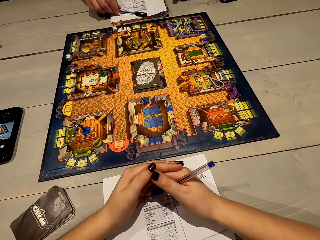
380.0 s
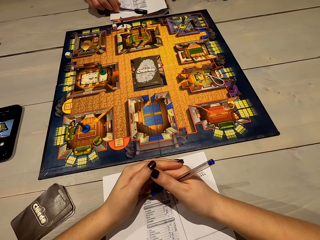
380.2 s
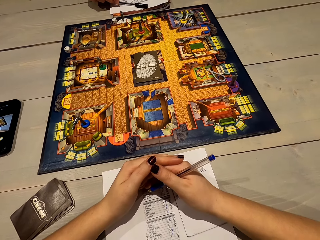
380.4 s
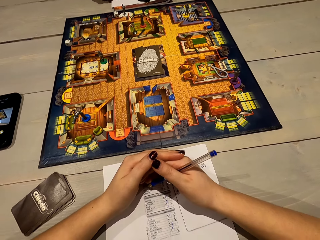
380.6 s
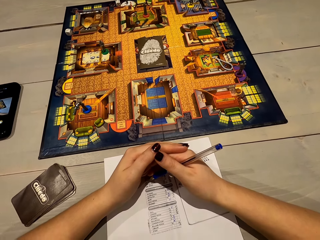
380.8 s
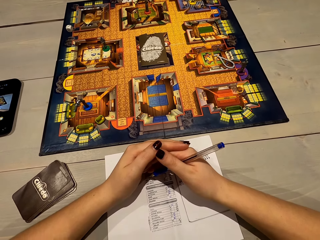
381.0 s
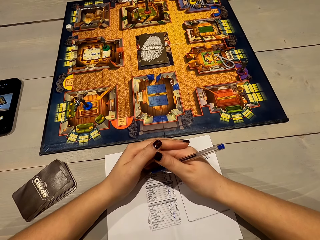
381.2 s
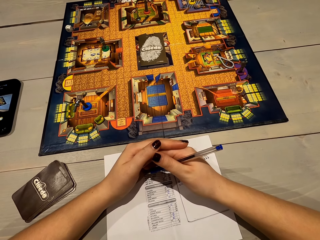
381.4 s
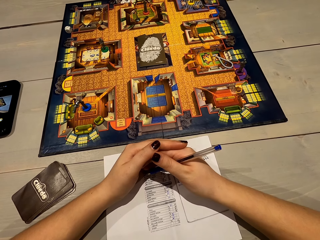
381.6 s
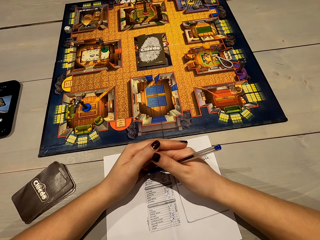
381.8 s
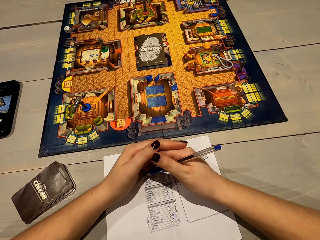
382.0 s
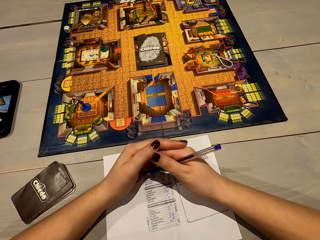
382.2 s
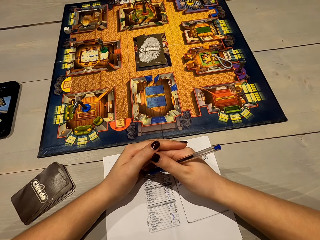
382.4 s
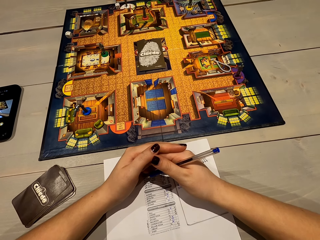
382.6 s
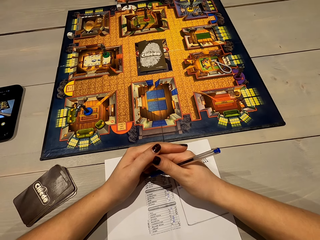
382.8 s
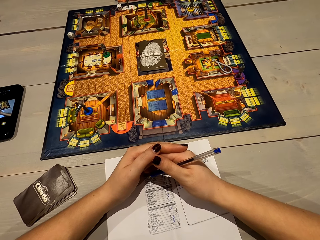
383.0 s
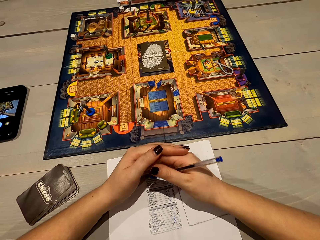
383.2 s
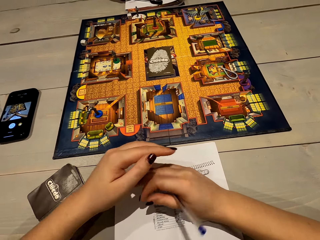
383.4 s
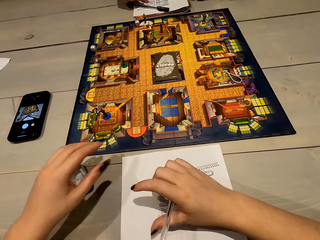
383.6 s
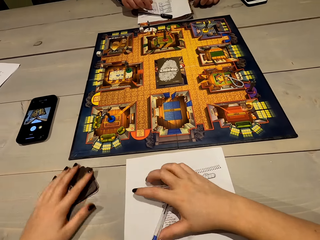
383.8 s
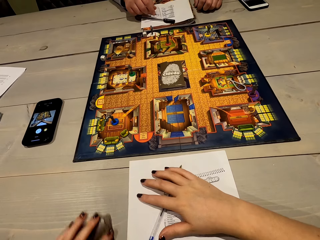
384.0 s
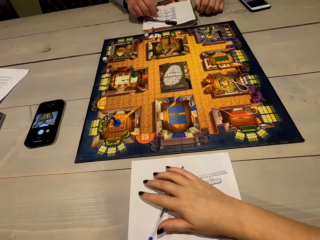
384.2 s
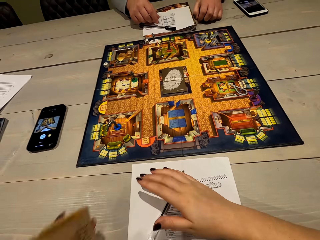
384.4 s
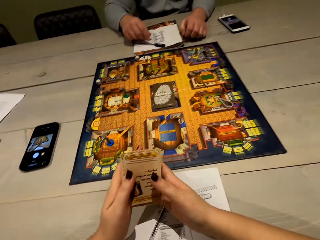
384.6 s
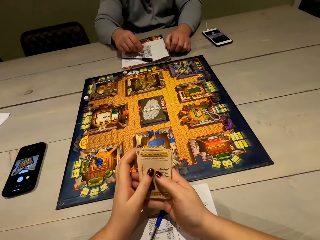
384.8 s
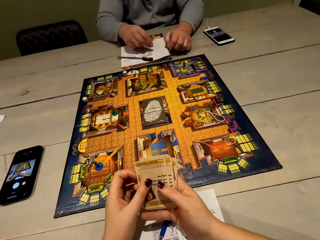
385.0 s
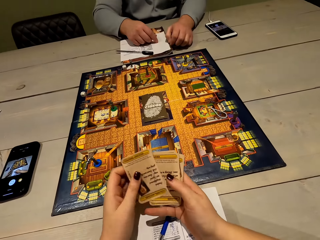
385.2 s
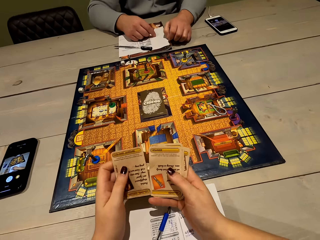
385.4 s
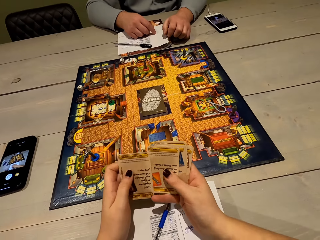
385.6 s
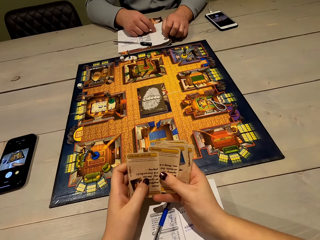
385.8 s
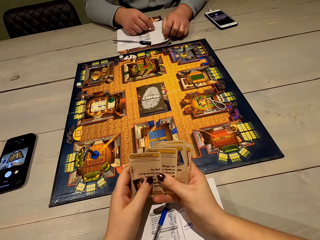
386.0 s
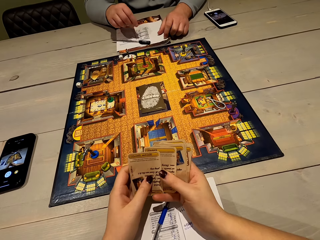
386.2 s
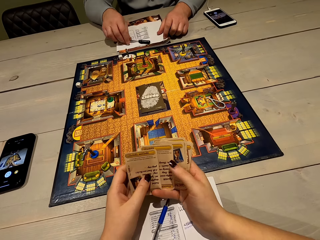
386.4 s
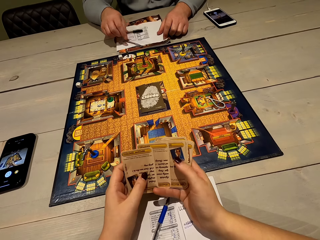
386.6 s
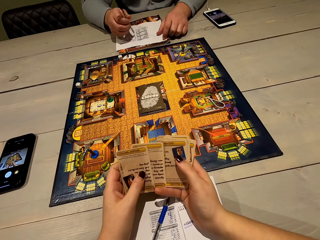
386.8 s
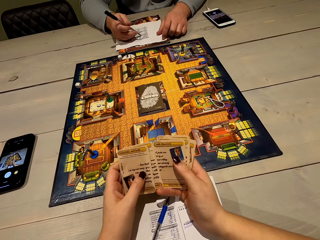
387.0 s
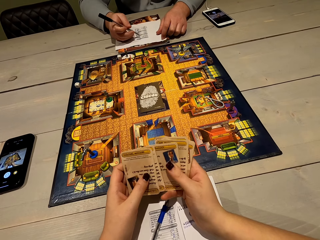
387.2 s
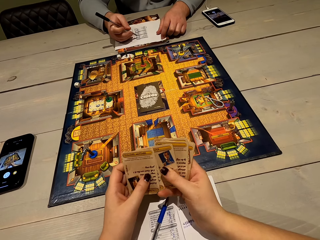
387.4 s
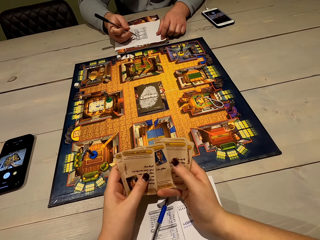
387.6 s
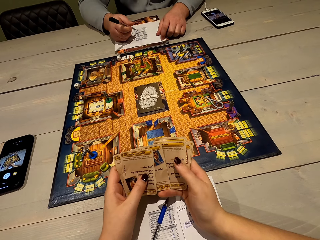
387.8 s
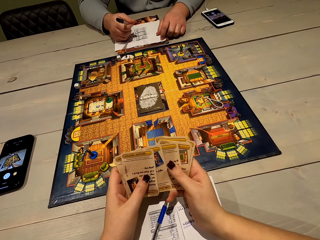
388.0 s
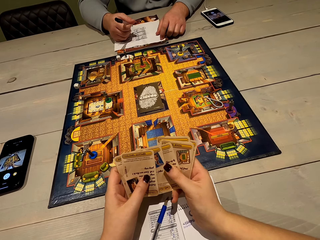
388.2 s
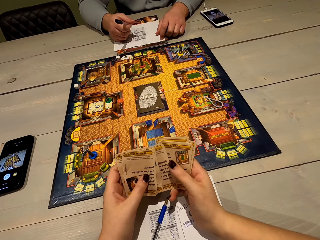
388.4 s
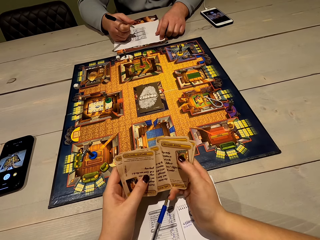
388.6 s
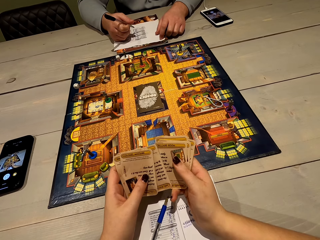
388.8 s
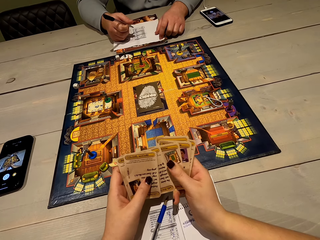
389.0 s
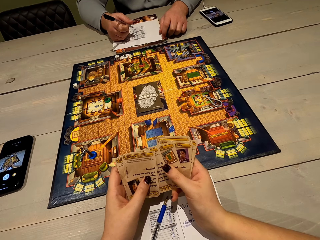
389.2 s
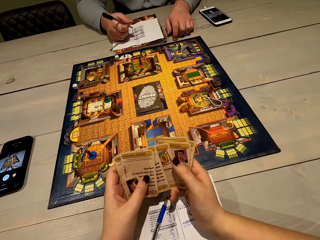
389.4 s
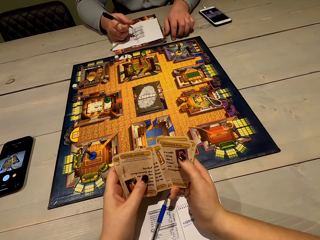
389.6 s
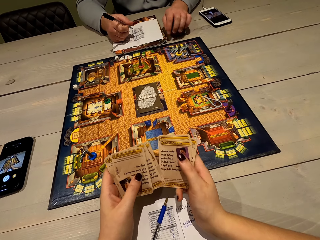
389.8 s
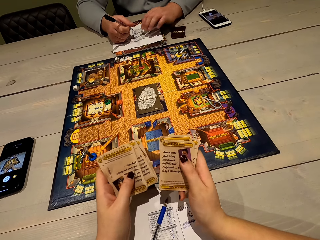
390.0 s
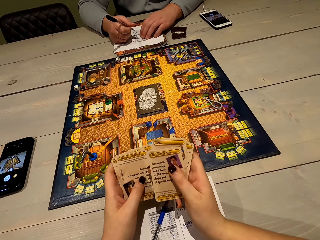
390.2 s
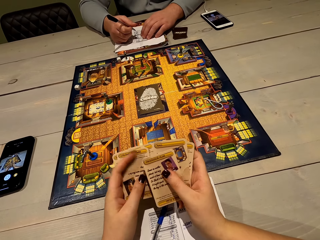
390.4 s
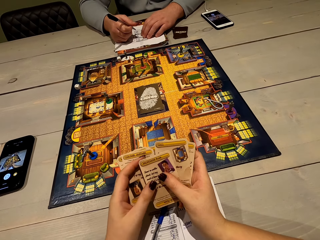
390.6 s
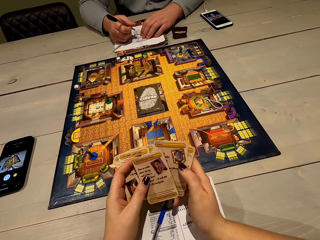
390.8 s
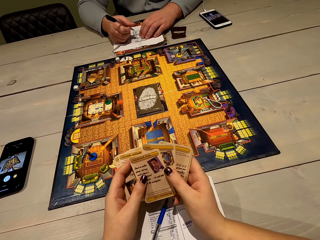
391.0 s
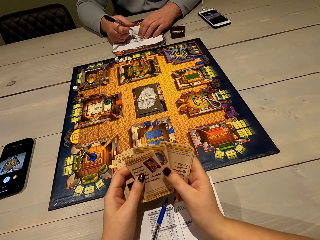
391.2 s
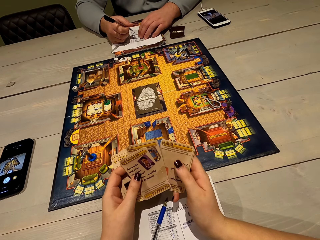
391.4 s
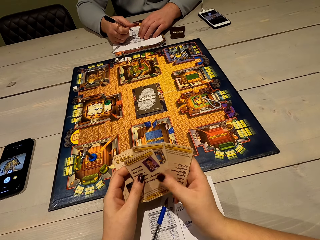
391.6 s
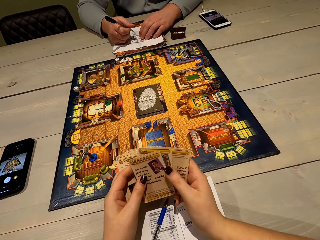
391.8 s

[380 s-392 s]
The camera wearer picks up the cards. He arranges the cards on his hand. He shuffles the cards.

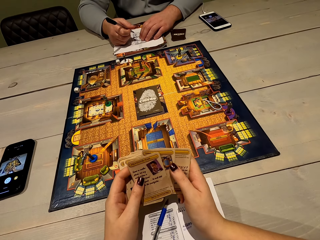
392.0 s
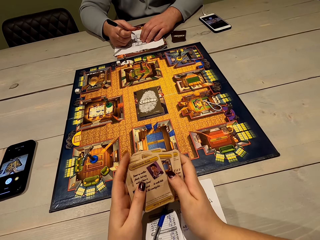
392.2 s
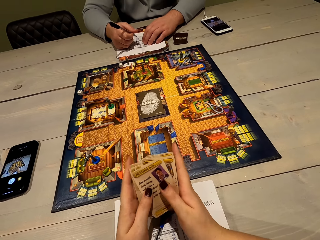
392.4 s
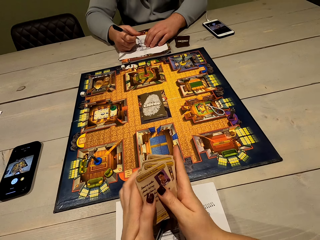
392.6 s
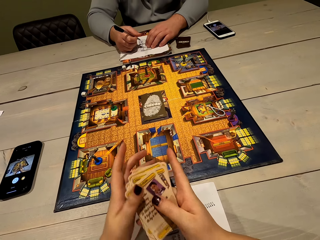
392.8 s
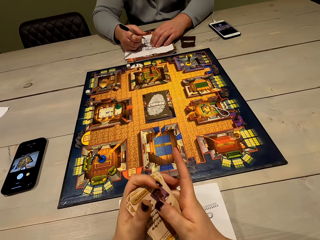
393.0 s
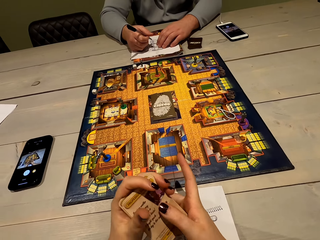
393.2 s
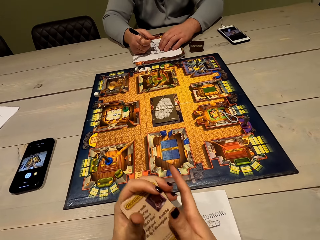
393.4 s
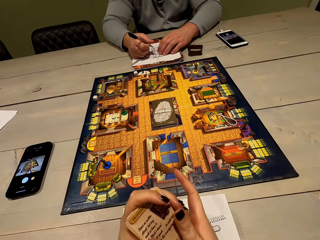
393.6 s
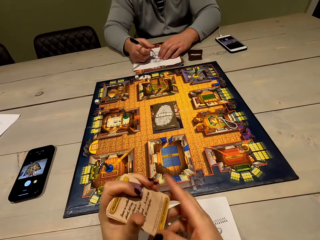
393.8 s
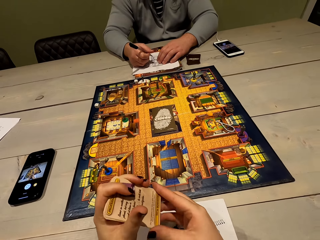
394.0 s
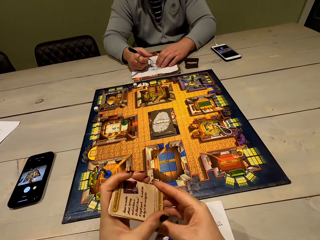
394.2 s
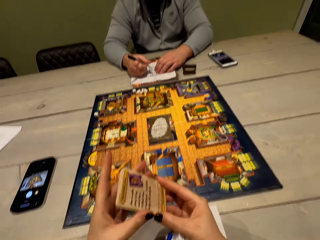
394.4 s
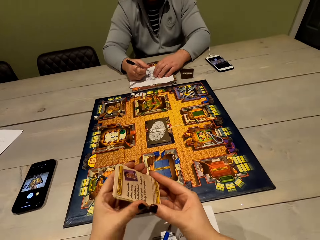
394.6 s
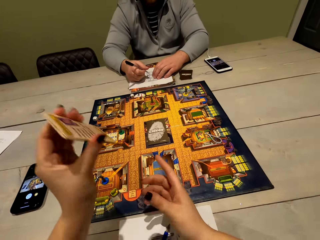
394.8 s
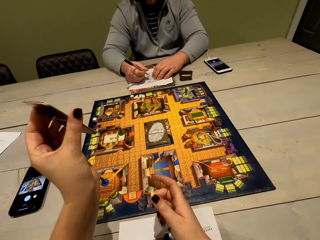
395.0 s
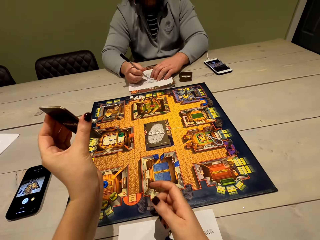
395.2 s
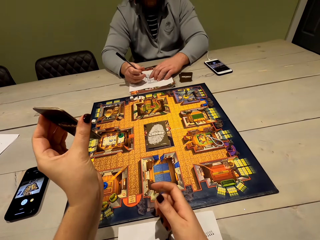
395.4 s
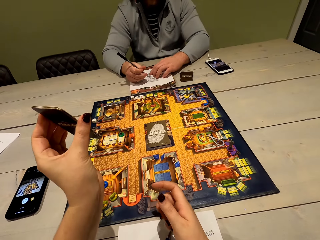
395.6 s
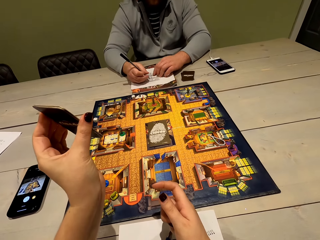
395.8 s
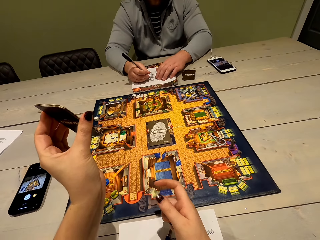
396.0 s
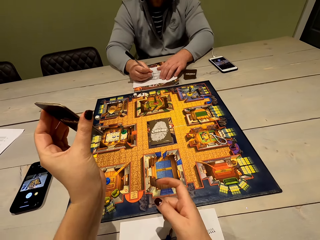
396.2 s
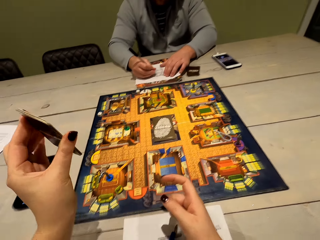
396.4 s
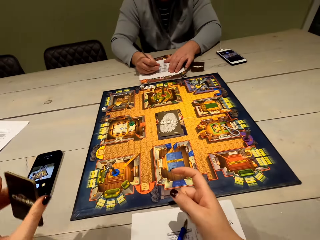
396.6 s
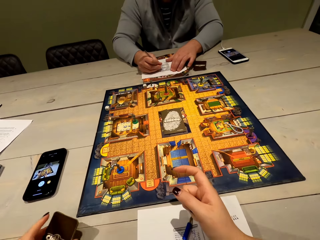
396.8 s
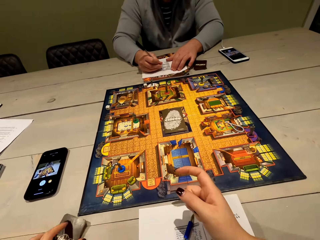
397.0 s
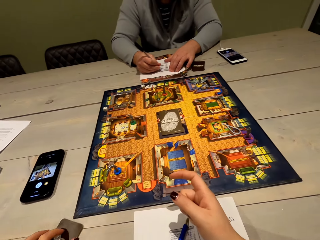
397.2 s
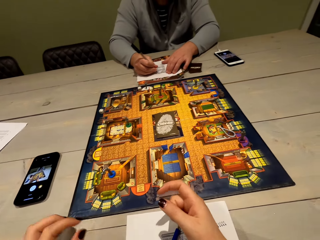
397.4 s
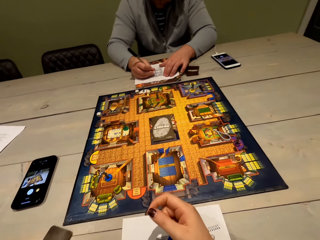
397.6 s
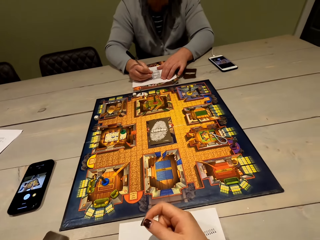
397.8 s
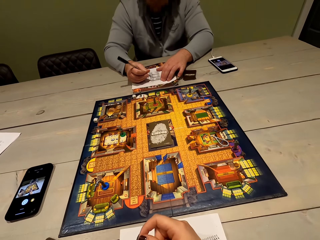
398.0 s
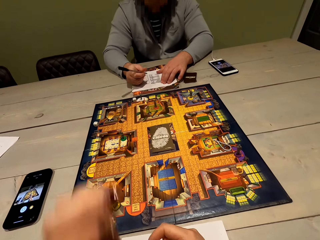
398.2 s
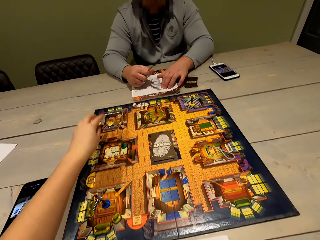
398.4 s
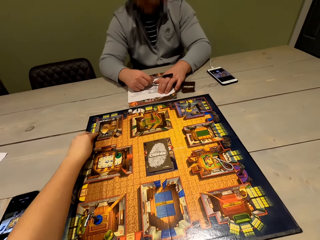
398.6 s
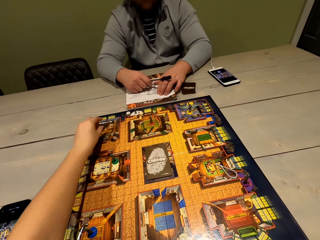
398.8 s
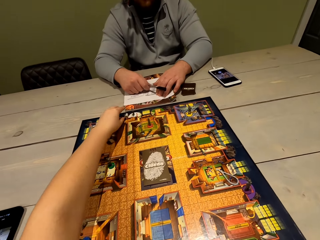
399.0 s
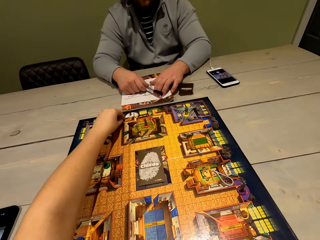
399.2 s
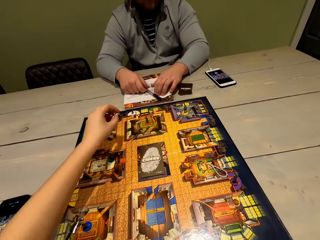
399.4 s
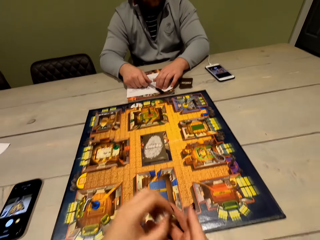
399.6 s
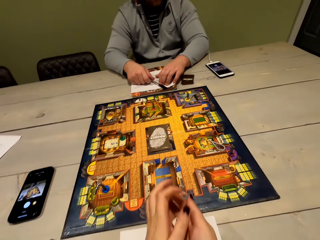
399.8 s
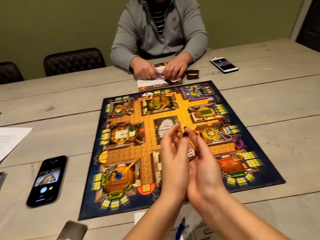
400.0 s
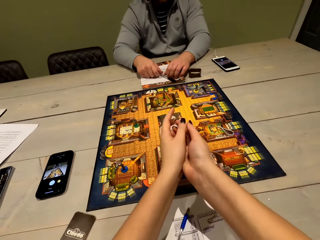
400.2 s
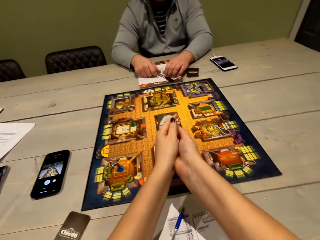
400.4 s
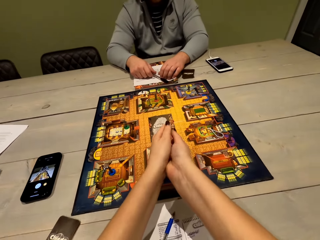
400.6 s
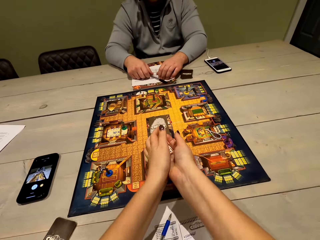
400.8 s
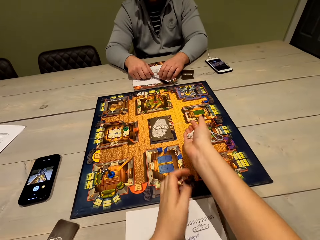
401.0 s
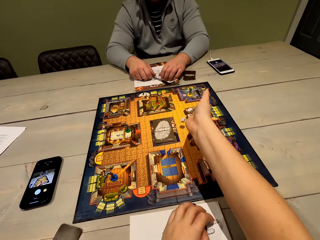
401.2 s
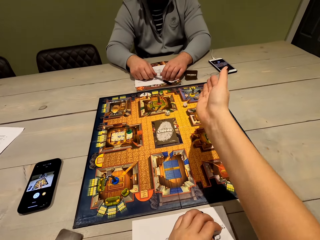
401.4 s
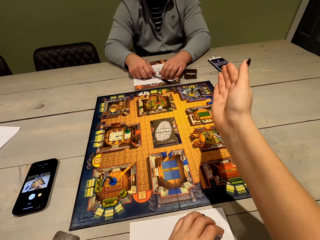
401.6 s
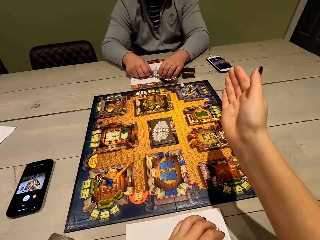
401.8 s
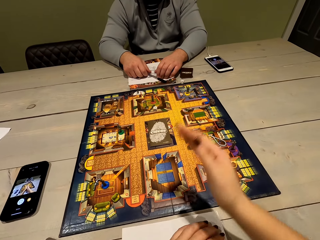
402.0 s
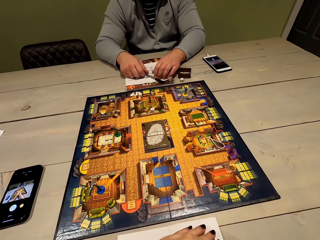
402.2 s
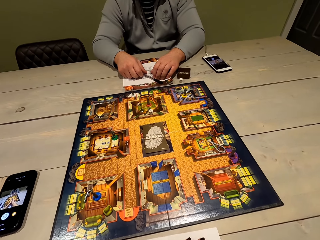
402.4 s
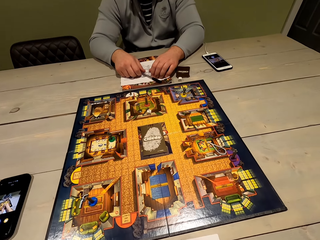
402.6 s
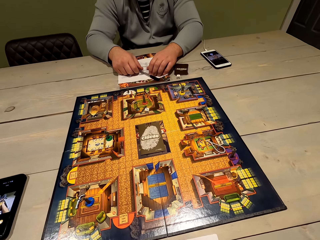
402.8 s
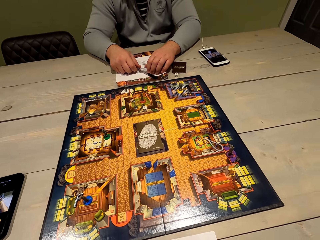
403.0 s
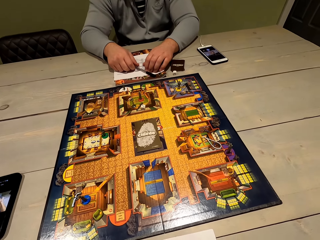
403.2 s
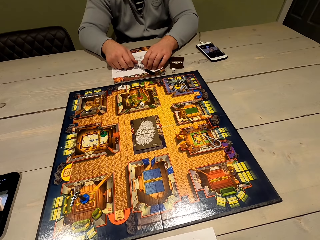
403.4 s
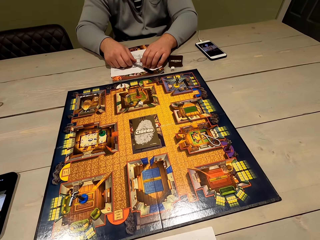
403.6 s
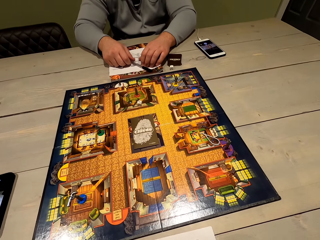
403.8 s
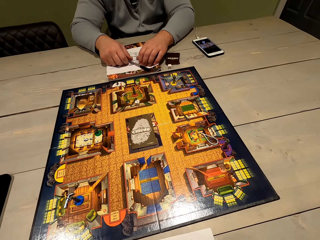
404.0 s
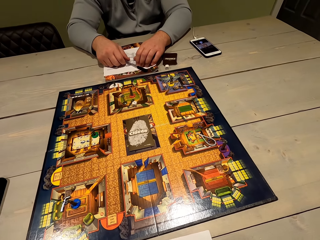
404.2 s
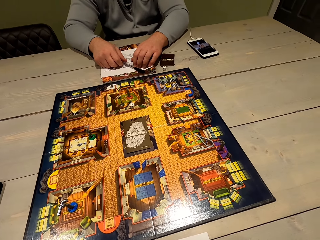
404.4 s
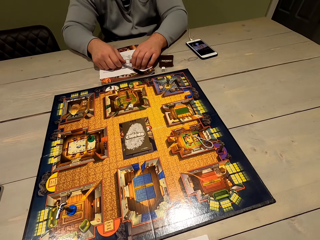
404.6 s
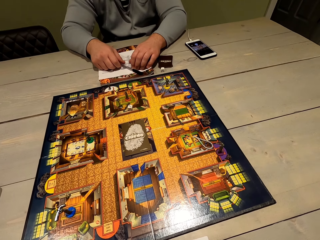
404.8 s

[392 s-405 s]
The camera wearer shows a person the cards on her left hand. The person writes on the paper. The camera wearer puts the cards on the table. She picks up the dice, shakes the dice, and throws down the dice.
